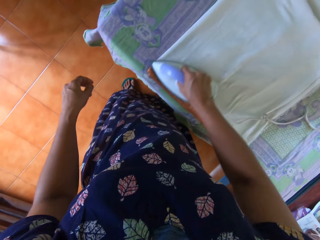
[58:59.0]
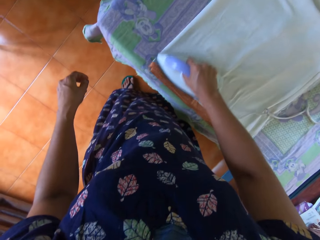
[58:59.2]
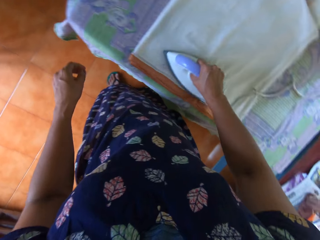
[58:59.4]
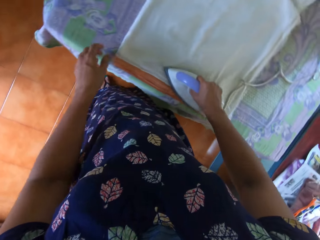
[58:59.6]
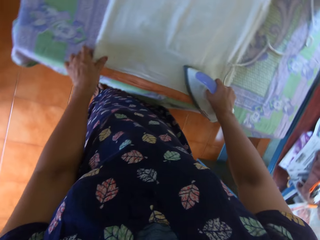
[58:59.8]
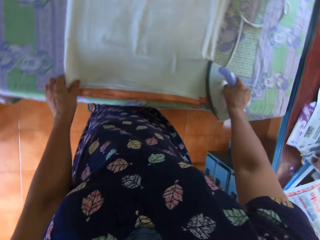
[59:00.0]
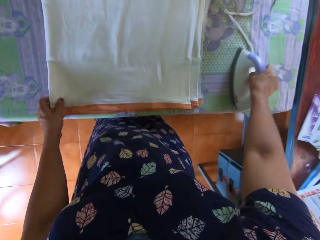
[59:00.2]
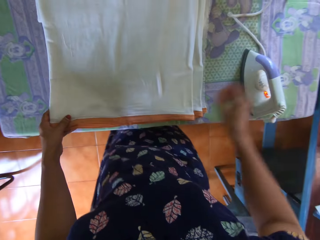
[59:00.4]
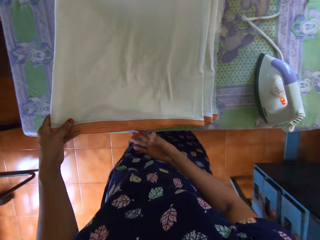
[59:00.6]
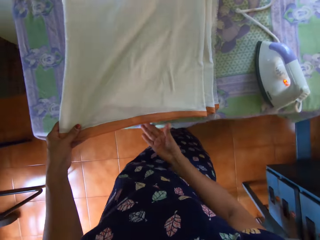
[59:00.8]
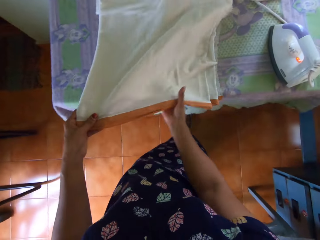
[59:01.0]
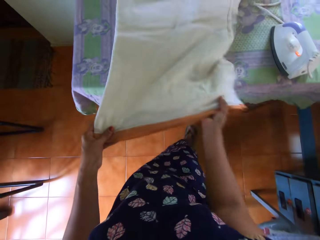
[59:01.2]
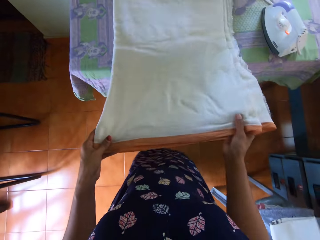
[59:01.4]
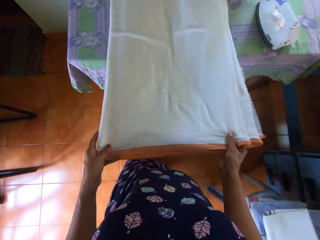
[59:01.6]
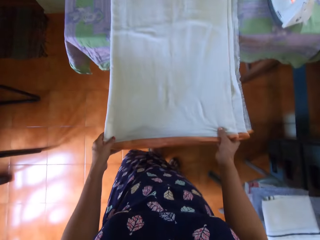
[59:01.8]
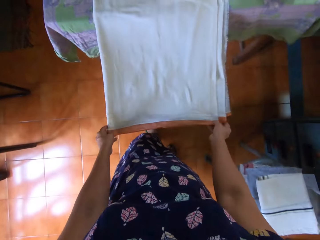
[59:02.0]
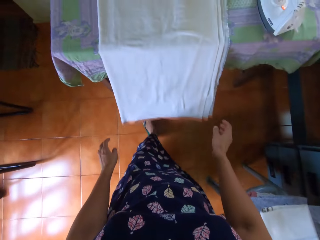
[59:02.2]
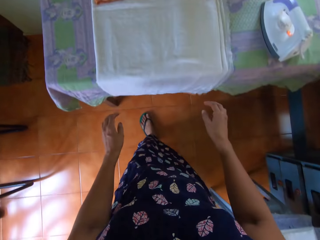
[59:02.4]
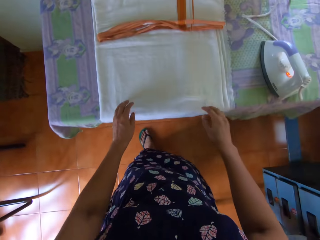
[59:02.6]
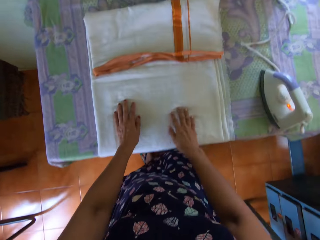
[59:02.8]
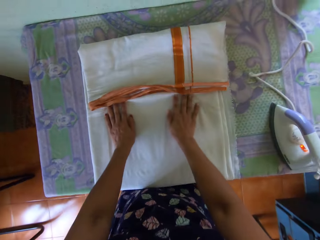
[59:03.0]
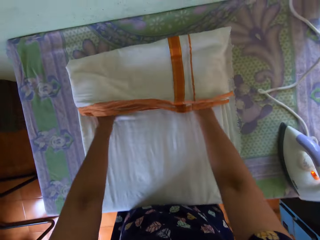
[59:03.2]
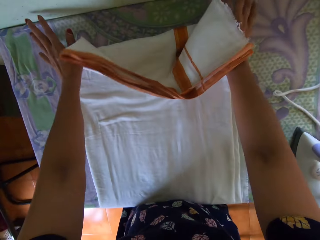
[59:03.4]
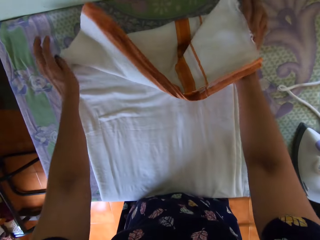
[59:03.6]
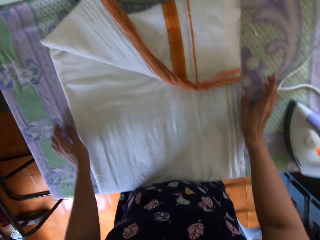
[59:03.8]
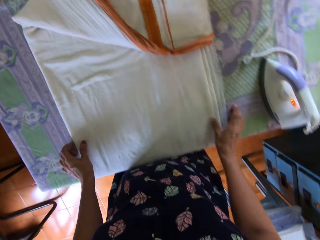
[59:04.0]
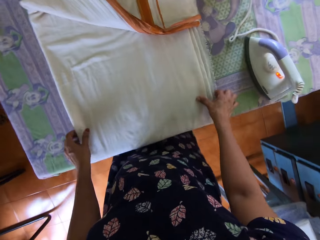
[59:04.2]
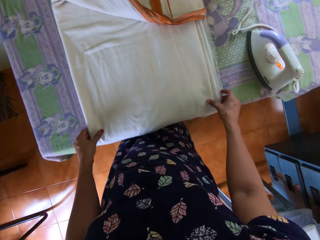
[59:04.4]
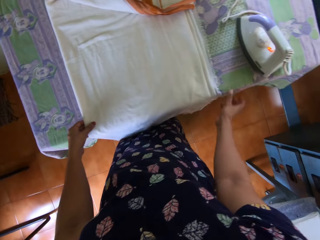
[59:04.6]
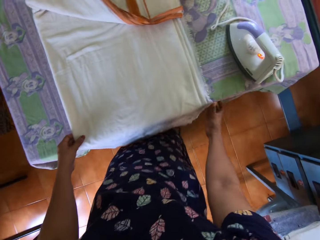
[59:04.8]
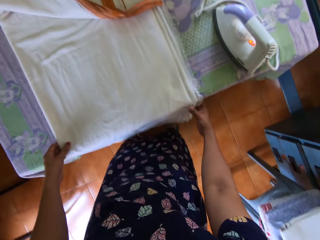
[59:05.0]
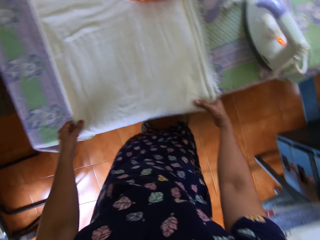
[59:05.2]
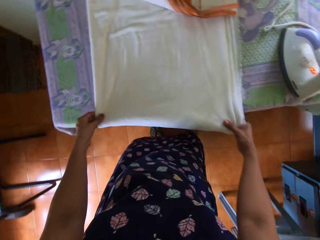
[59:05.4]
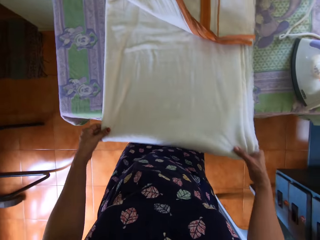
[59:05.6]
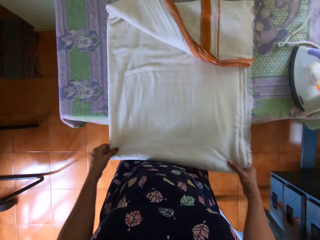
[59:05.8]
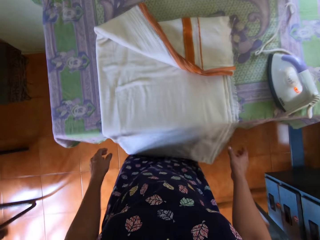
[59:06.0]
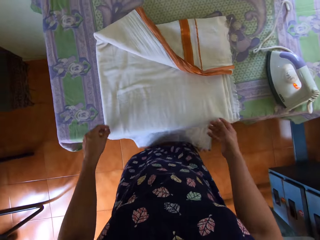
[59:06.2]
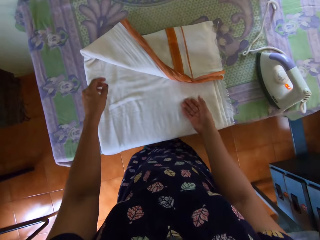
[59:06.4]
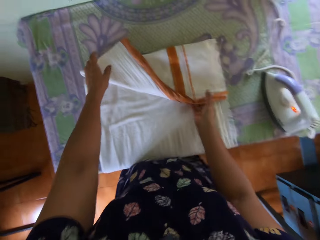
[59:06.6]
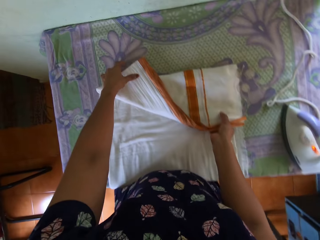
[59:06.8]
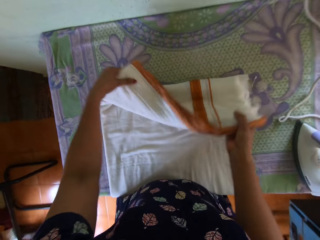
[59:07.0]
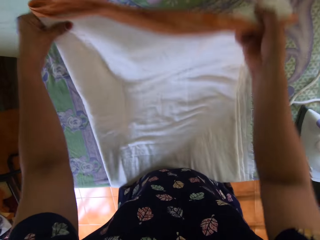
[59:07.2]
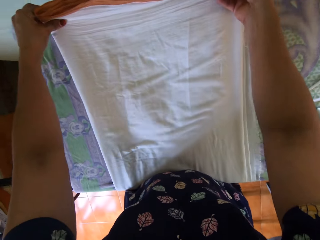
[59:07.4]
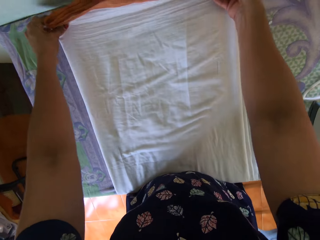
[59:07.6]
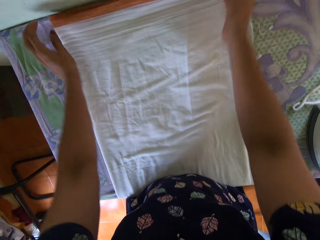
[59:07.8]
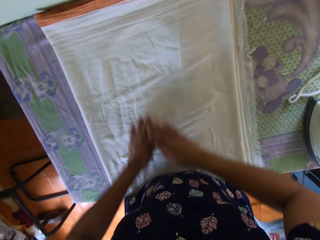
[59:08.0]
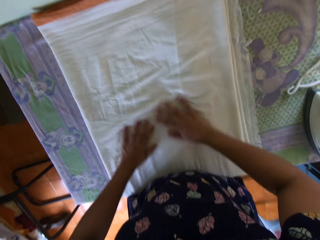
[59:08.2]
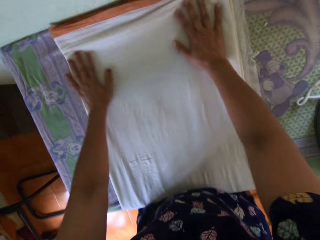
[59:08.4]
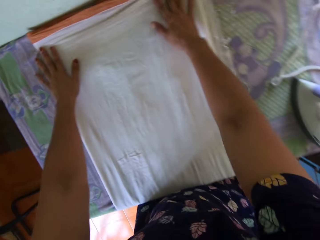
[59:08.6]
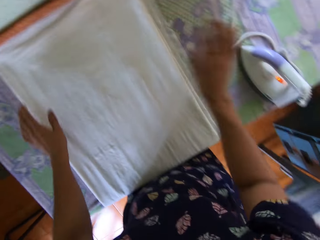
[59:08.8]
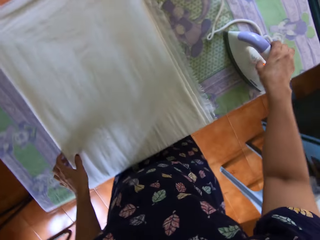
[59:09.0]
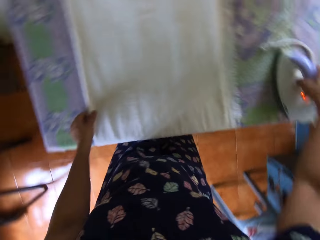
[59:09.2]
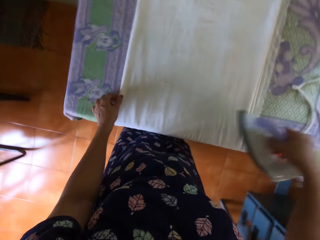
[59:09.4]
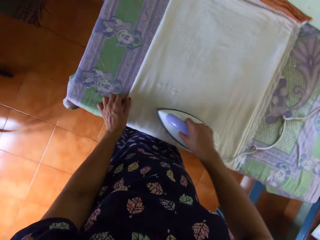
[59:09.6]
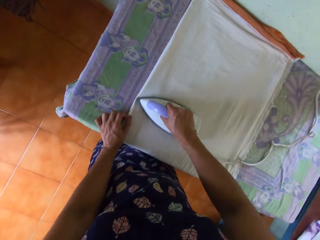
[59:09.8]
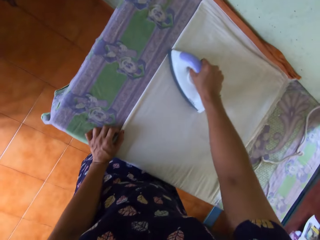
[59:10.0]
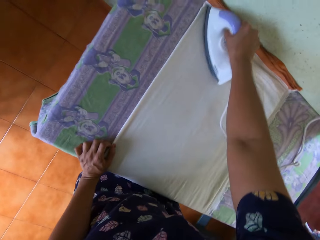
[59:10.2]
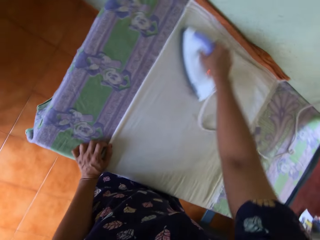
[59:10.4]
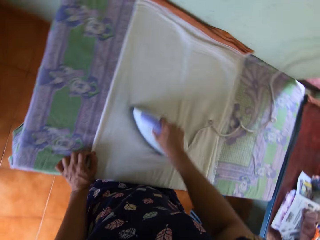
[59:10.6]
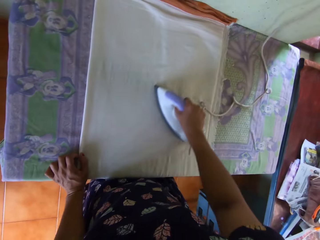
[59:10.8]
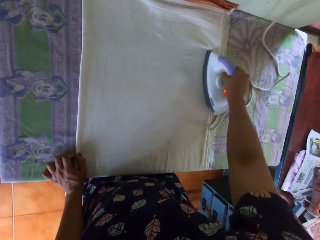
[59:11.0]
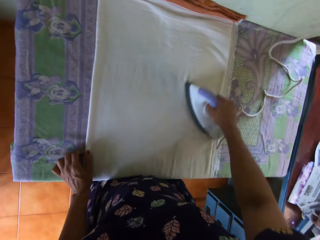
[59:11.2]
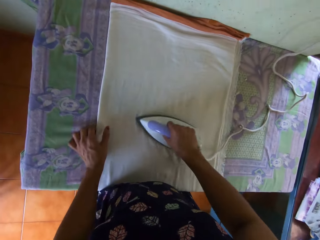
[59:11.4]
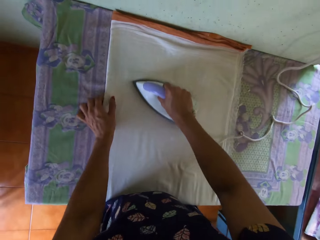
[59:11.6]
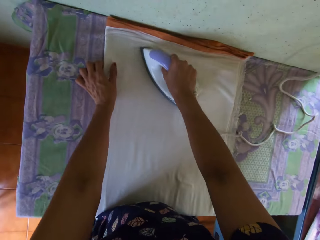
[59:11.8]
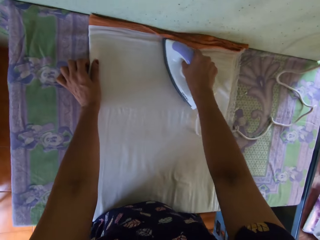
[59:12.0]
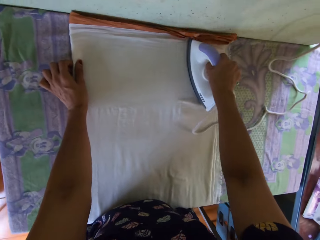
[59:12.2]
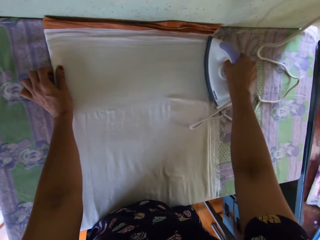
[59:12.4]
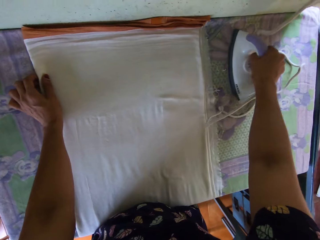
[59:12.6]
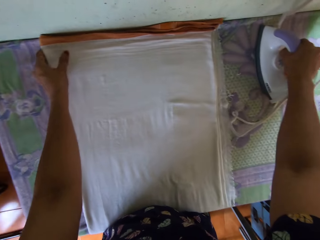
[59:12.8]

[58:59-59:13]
The camera wearer touches the fabric. She slides the pressing iron away to the right of the pressing table with her right hand. She adjusts the bedsheet on the pressing table with both hands. She pushes the fabric. She moves the fabric. She stretches the fabric. She picks the pressing iron up with her right hand. She presses the bedsheet on the pressing table with the pressing iron in her right hand.

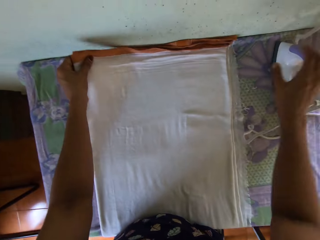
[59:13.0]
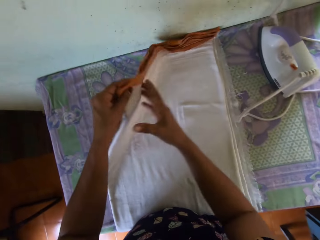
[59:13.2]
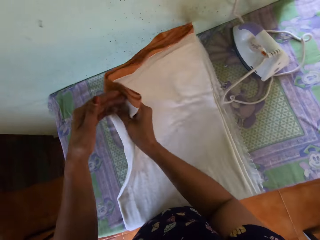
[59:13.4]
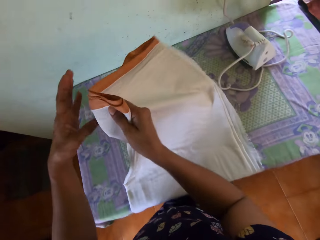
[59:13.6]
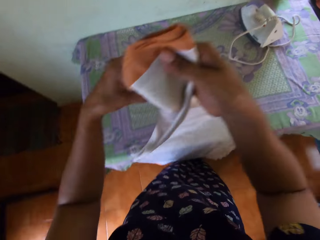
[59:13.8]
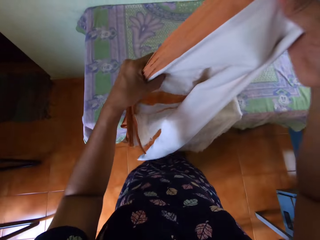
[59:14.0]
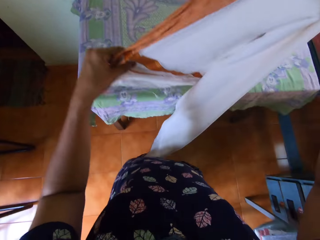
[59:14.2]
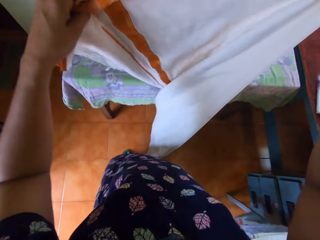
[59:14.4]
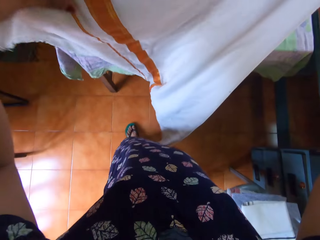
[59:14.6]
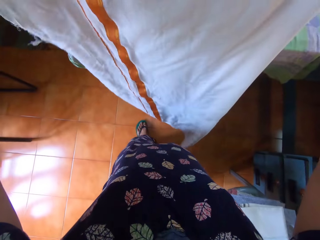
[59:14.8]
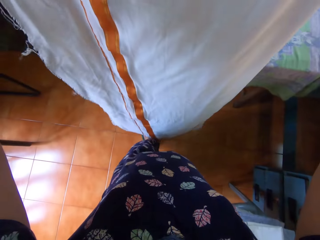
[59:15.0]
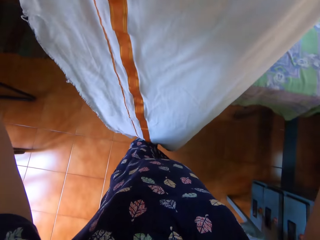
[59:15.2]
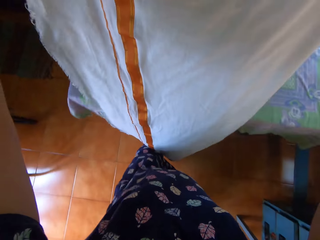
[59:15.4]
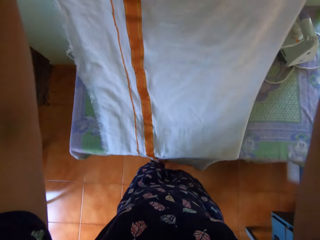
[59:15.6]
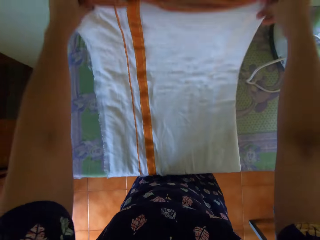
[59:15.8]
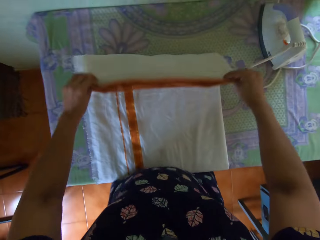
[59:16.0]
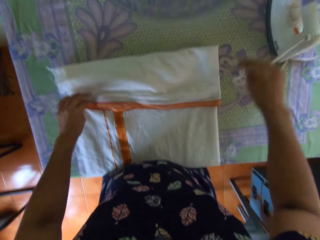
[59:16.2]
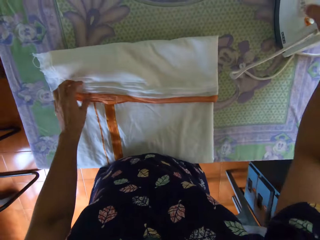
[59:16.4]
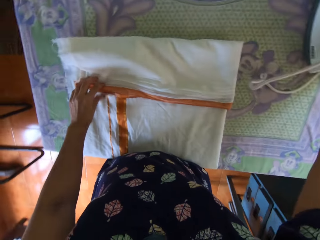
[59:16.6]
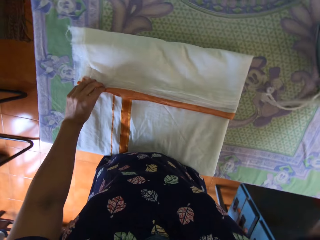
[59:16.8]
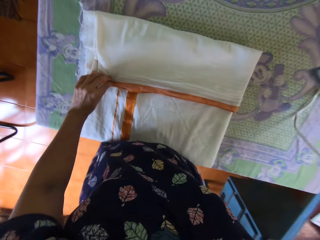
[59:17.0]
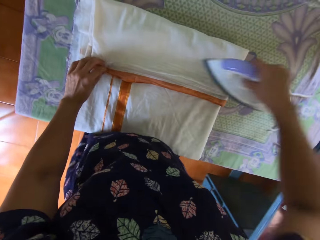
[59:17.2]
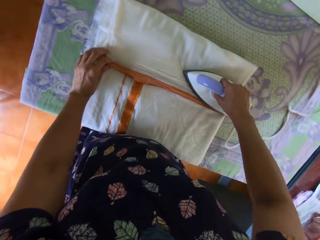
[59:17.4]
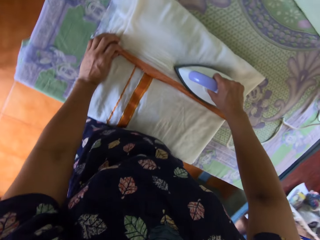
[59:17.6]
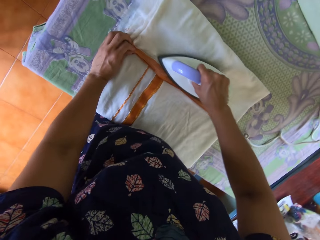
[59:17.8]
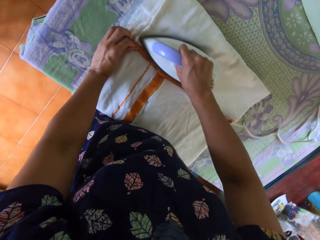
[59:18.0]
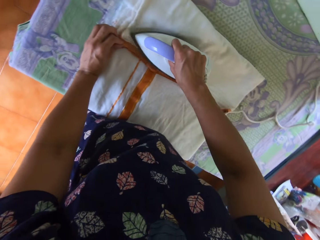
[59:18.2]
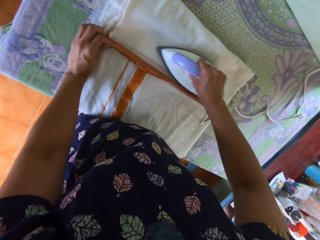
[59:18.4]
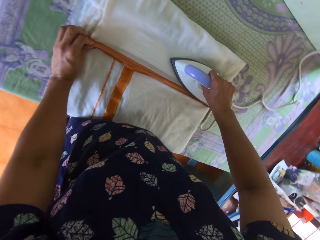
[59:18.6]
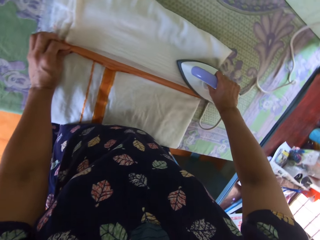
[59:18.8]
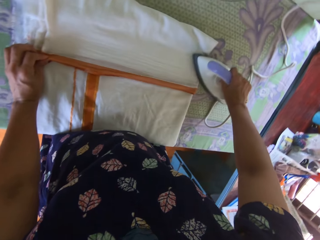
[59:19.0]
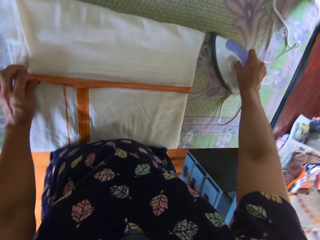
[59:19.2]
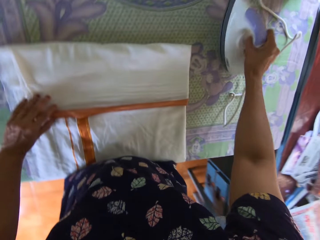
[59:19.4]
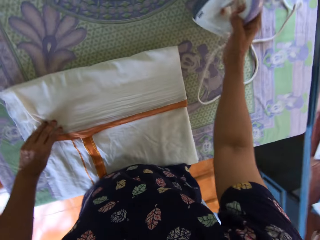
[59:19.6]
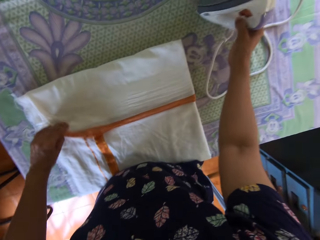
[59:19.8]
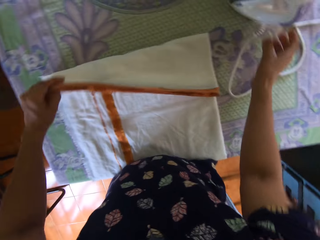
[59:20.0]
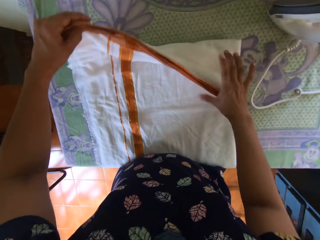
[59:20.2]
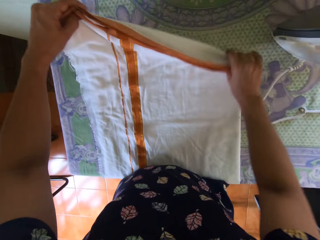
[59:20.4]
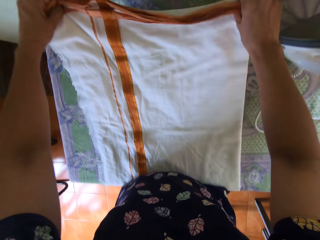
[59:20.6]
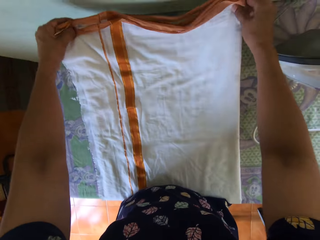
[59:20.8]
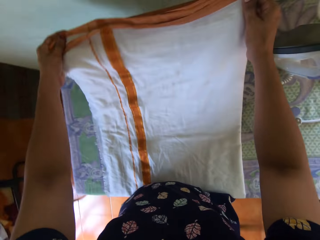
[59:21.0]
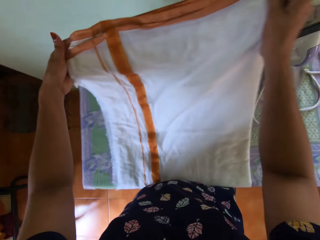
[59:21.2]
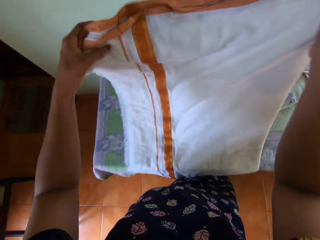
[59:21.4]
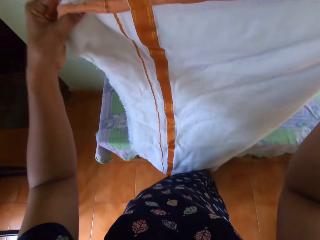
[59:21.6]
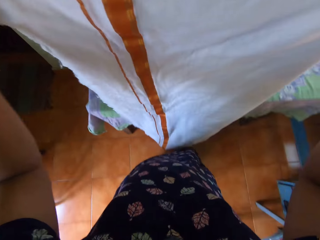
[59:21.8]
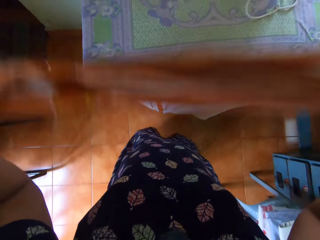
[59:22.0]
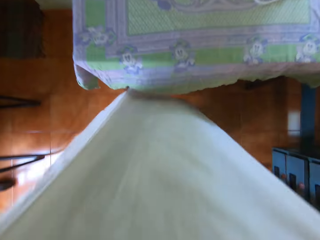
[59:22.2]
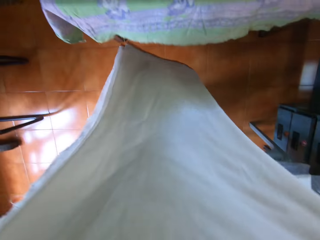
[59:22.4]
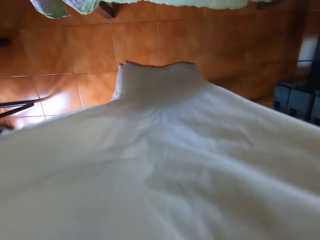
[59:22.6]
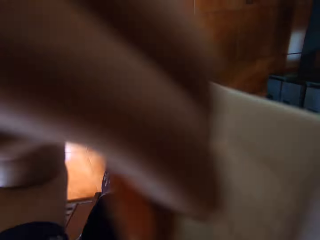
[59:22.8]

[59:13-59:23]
The camera wearer folds the bedsheet or fabric on the pressing table with both hands. She slides the pressing iron away to the right with her right hand. She turns the fabric and puts the fabric down. She picks the pressing iron up from the pressing table with her right hand. She presses the bedsheet on the pressing table with the pressing iron in her right hand. She slides the pressing iron away to the right with her right hand. She puts the fabric aside and lifts the fabric. She folds the bedsheet on the pressing table with both hands.
